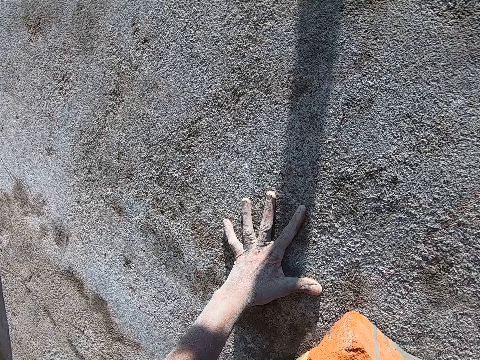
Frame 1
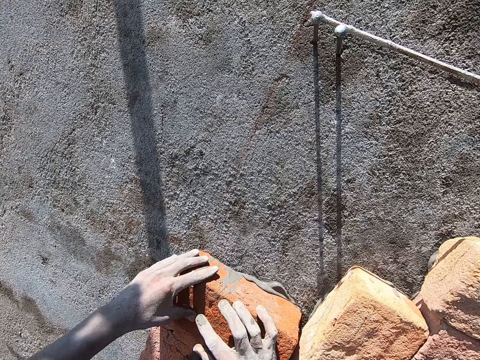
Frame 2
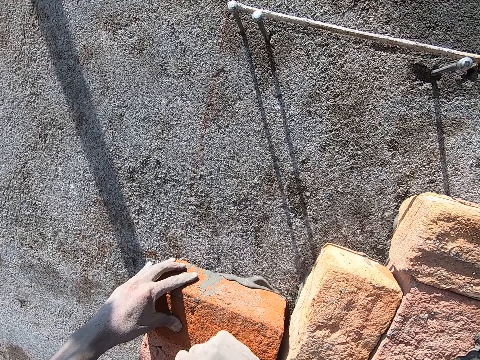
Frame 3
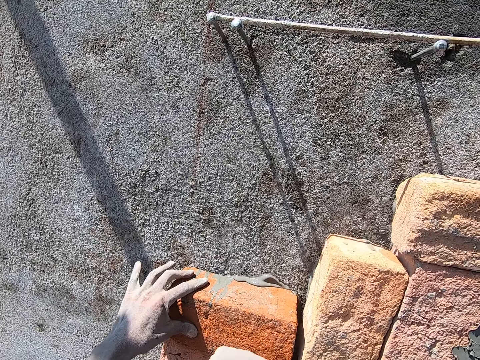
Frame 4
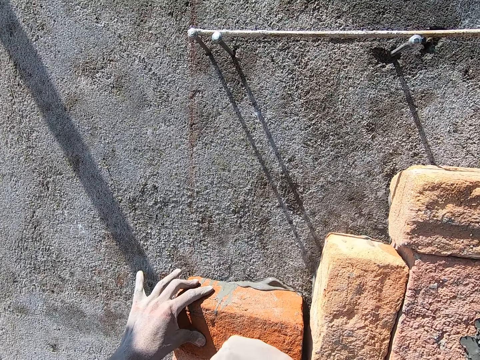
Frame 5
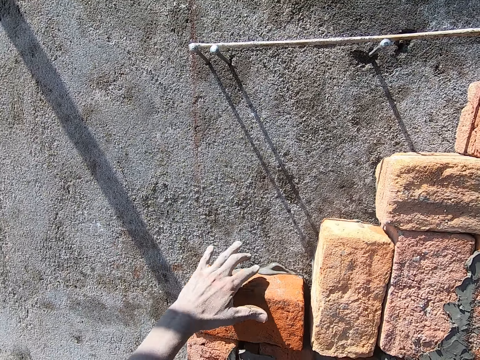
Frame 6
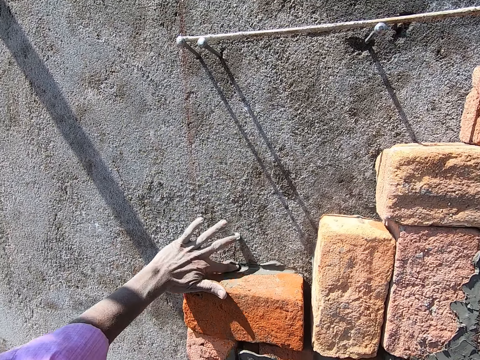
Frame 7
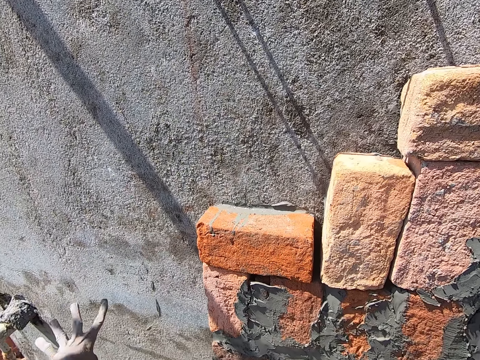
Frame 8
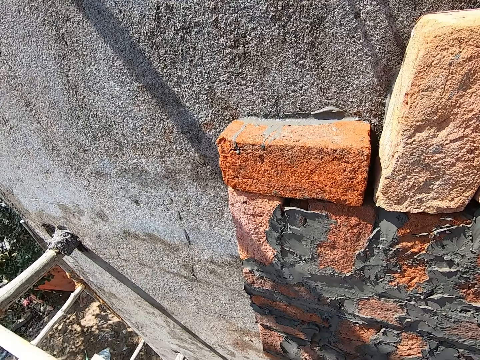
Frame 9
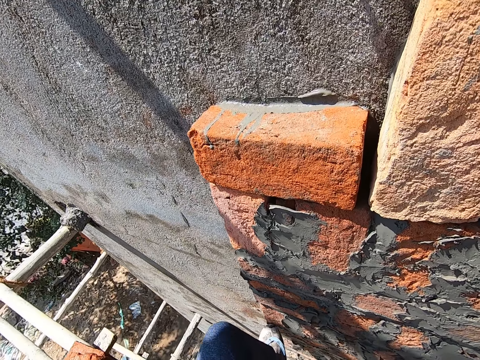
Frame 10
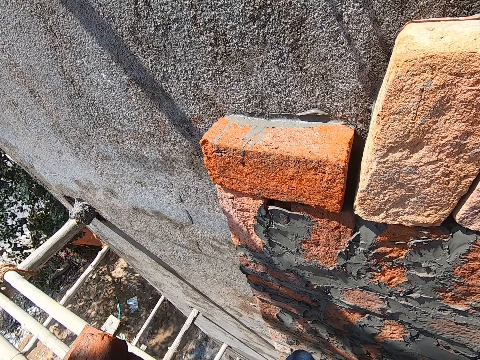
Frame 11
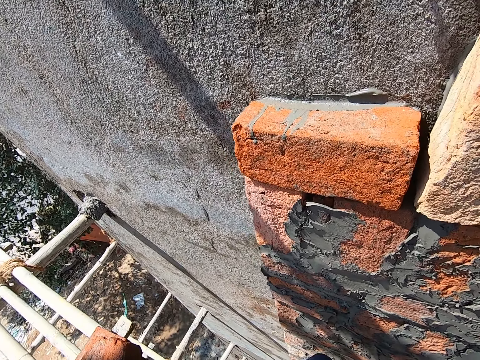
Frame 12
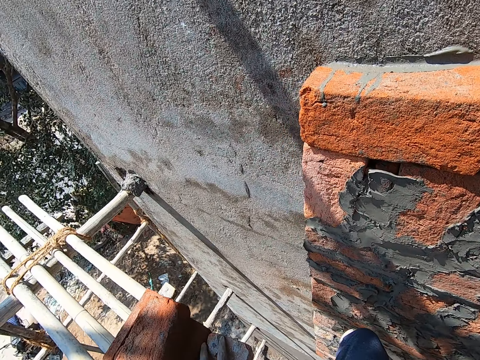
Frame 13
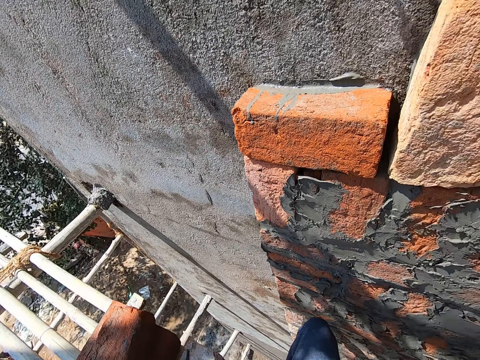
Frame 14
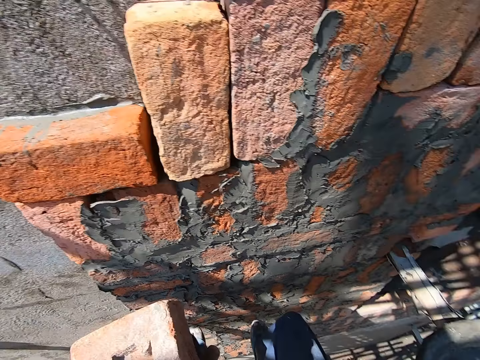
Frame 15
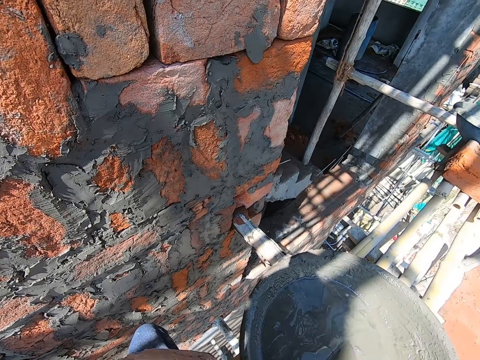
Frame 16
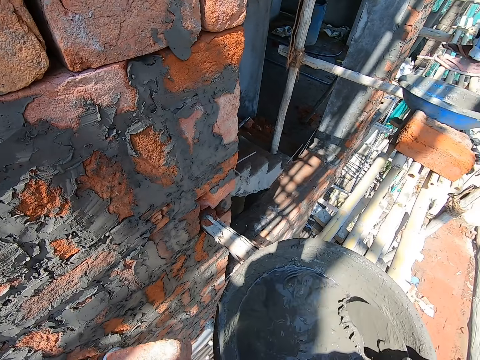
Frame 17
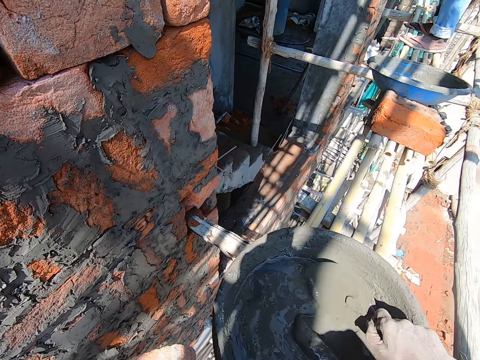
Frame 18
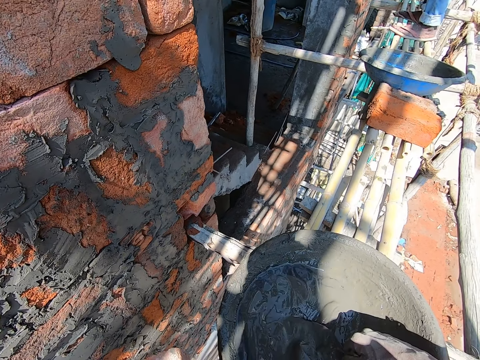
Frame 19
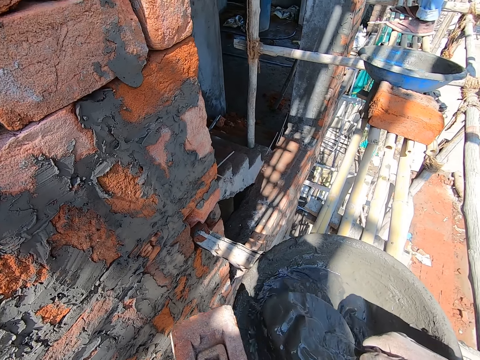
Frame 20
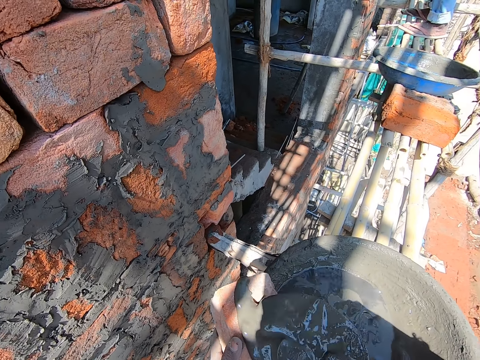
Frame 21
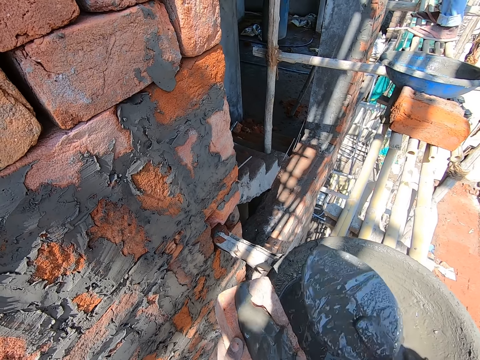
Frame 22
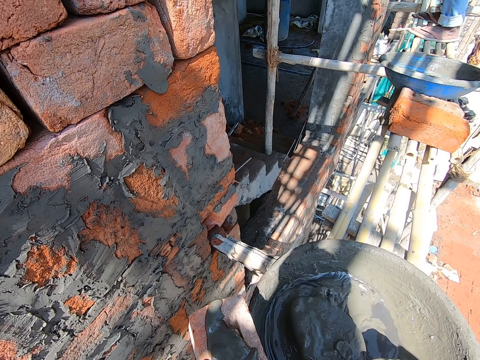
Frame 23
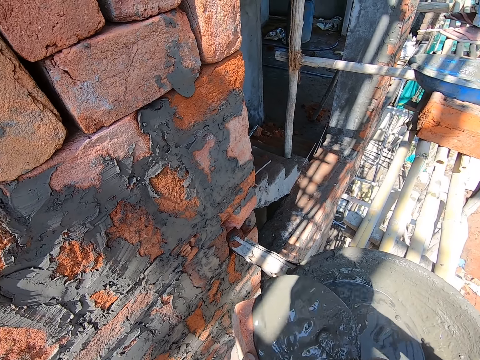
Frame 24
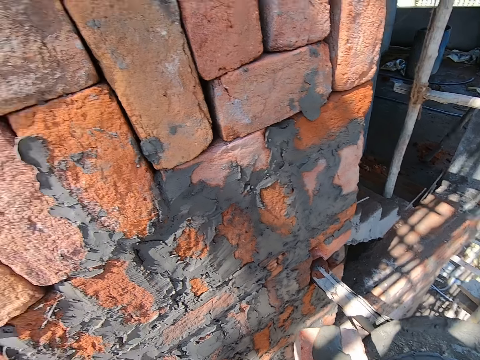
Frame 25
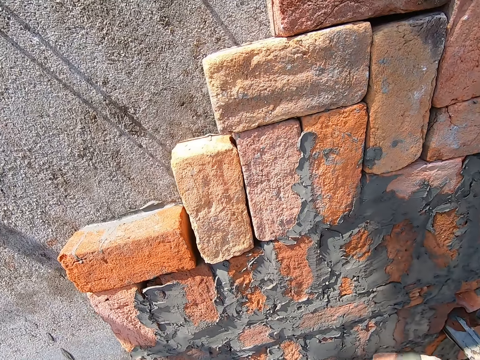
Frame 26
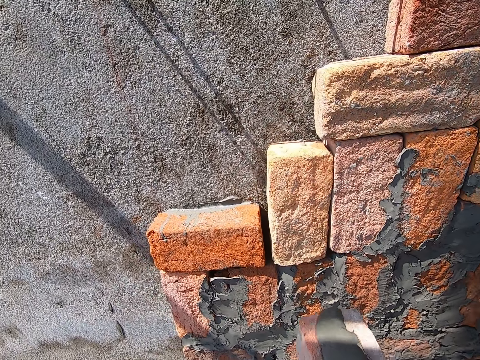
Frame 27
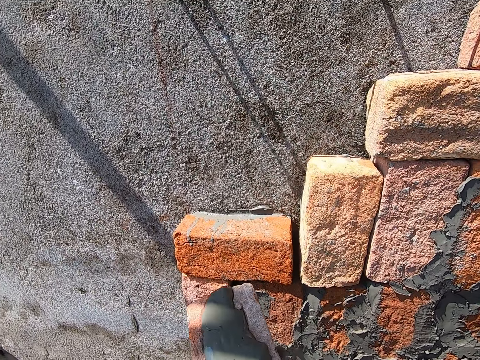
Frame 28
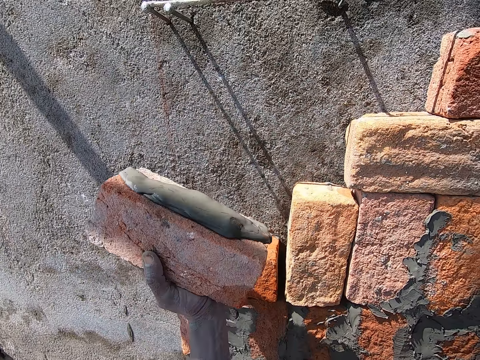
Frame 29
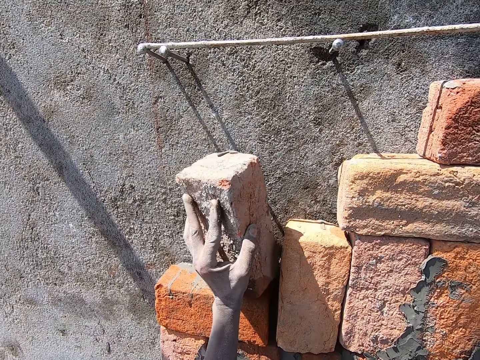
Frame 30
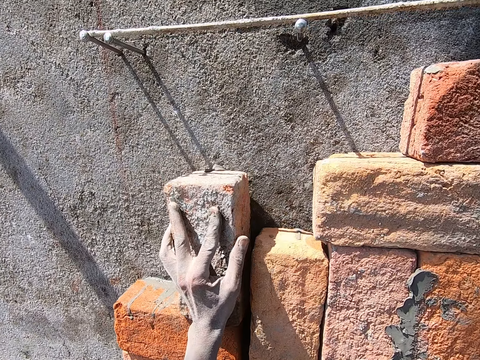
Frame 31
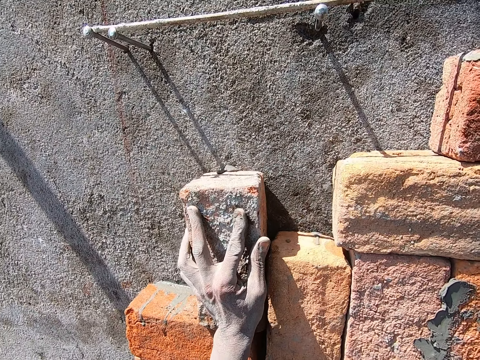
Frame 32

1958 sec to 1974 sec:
The camera wearer hits the brick to the wall with his right hand. He scrapes the mortar from the brick with his left hand. He picks a brick from the bamboo lift with his left hand. He stirs the mortar in the head pan with the hand trowel in his right hand. He takes some mortar from the head pan with the hand trowel in his right hand. He pours the mortar on the brick with the hand trowel in his right hand. He takes some mortar from the head pan with the hand trowel in his right hand. He pours the mortar on the brick with the hand trowel in his right hand. He places the brick to the wall with both hands.

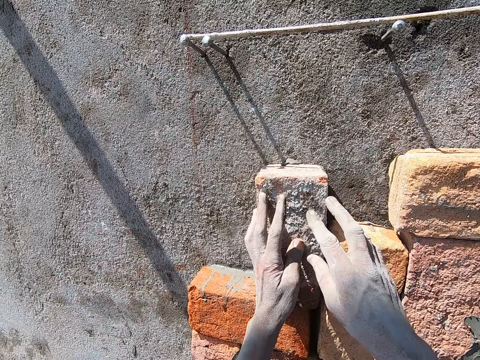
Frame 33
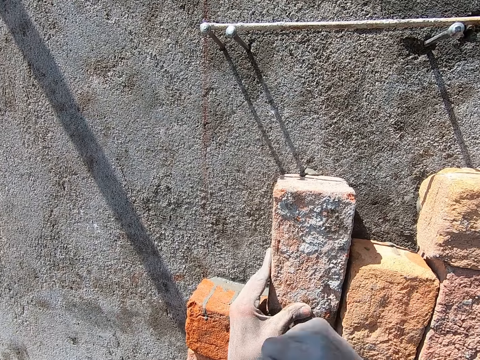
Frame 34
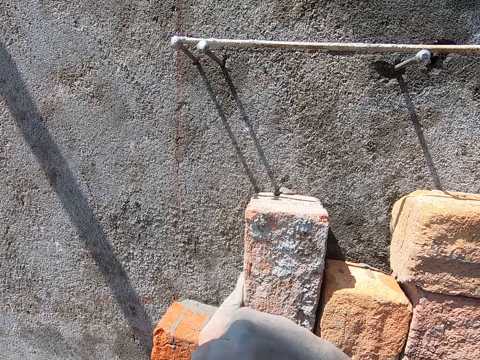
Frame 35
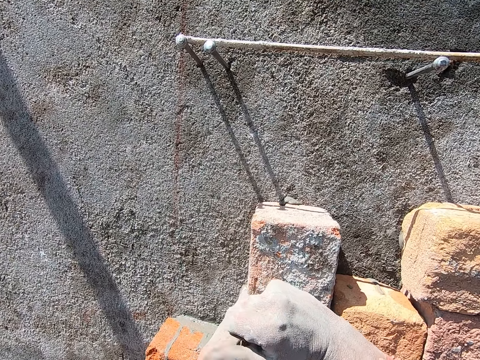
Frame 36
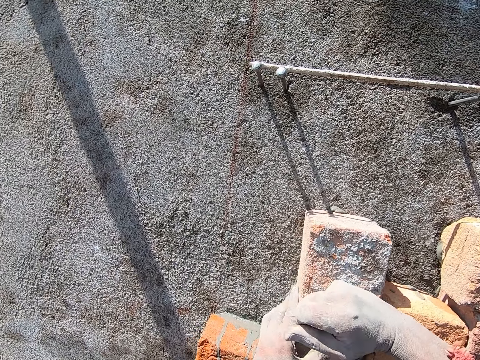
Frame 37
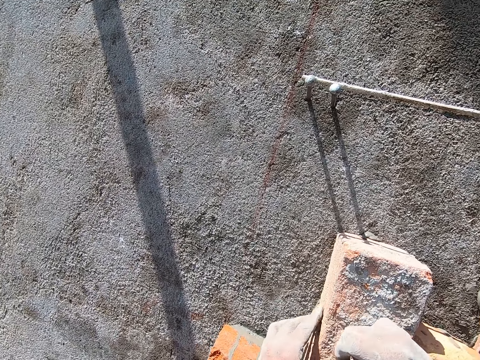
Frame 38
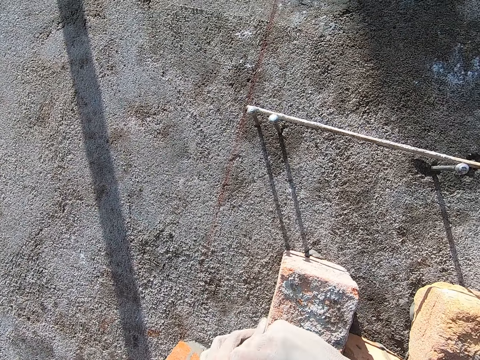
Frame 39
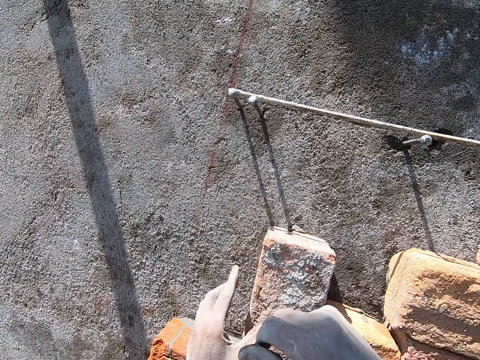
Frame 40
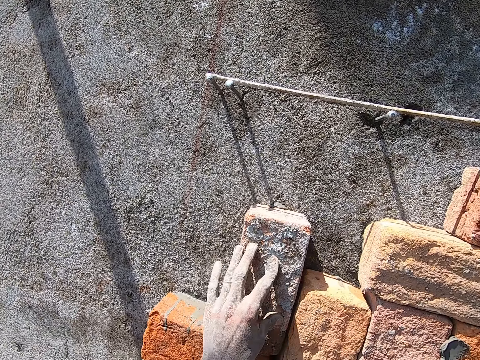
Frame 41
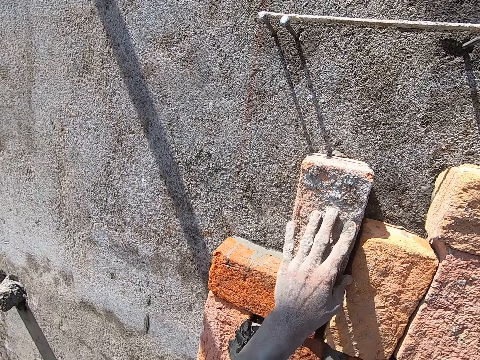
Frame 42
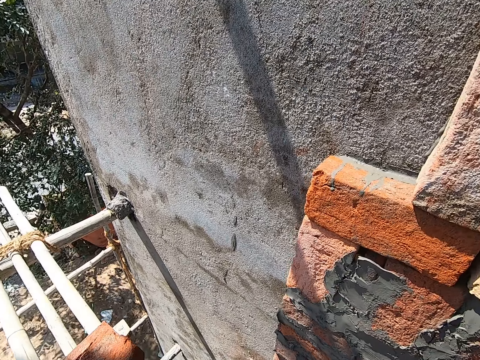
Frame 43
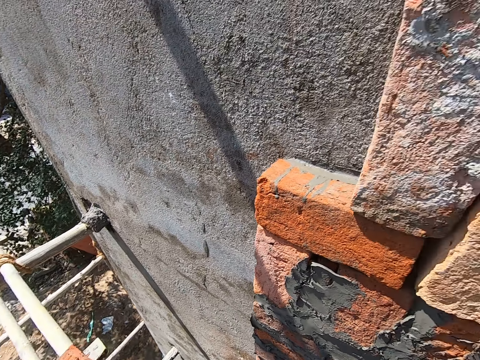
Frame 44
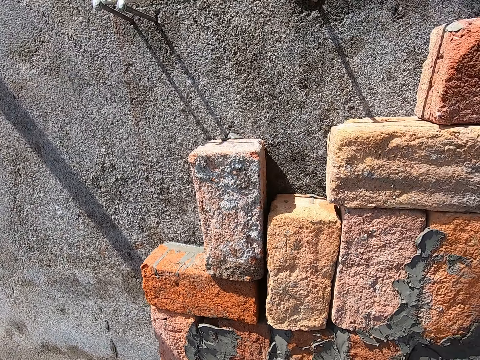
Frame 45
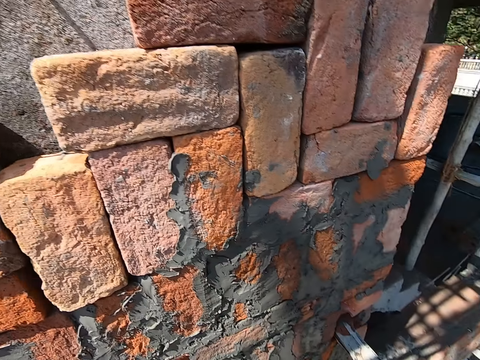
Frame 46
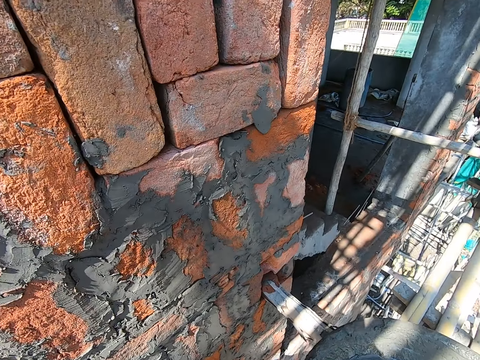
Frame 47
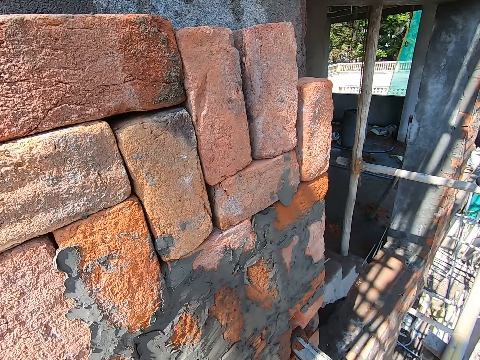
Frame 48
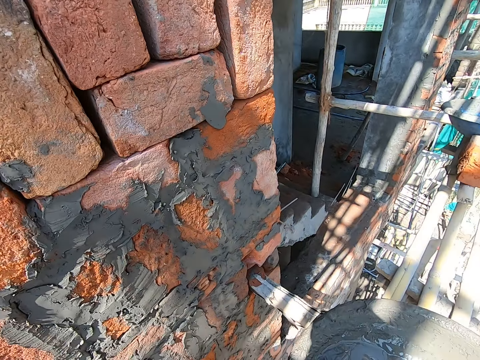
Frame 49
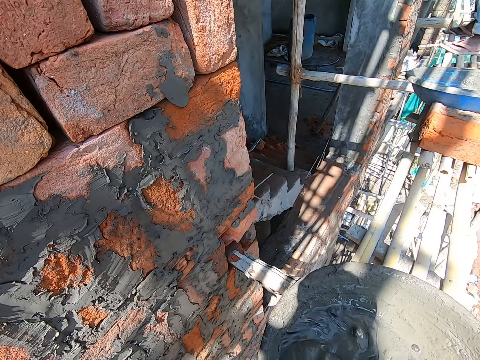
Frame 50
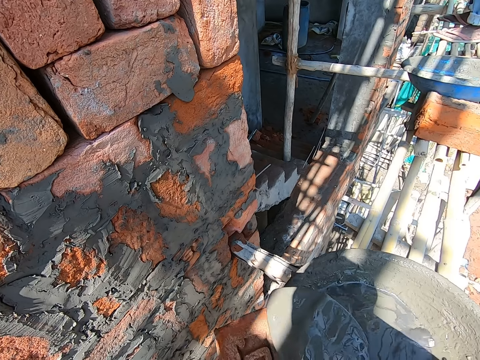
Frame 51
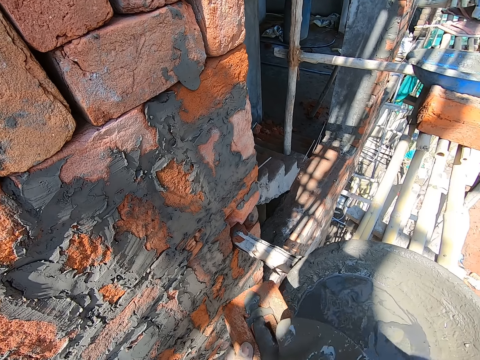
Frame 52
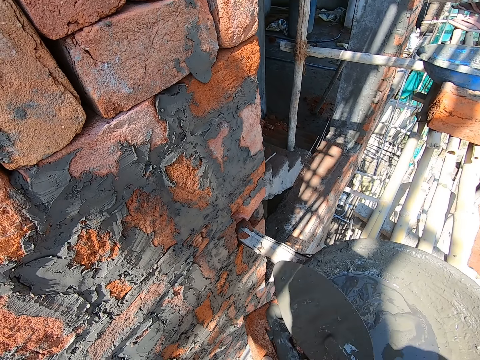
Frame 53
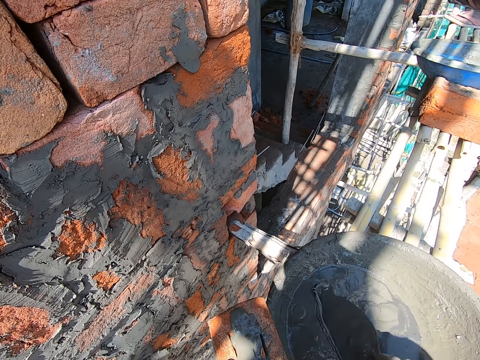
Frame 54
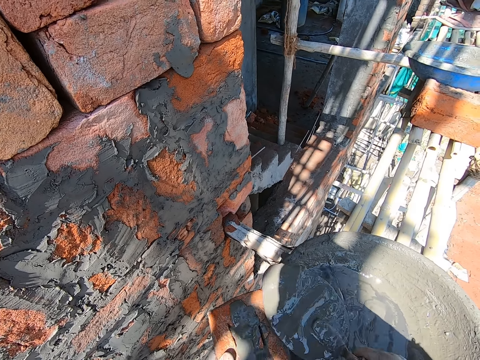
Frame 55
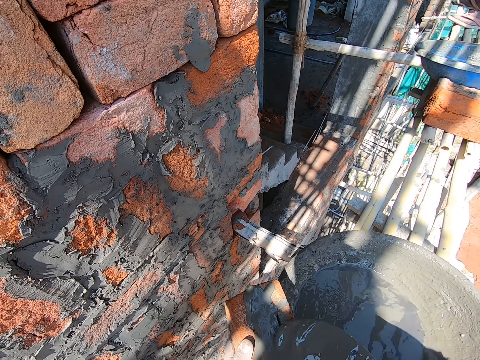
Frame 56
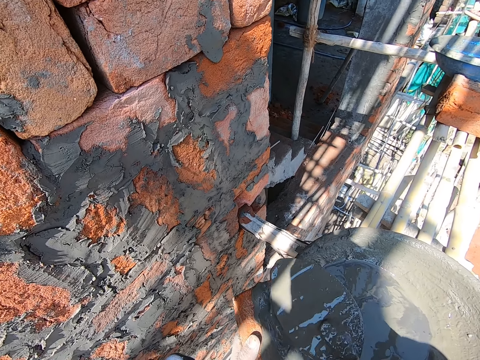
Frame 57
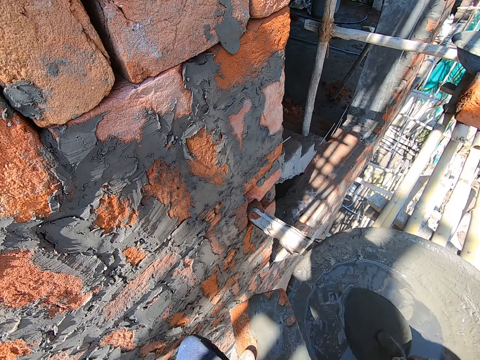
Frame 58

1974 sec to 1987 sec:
The camera wearer adjusts the brick to the wall with both hands. He hits the brick to the wall with his right hand. He picks a brick from the bricks on the bamboo lift with his left hand. He takes some mortar from the head pan with the hand trowel in his right hand. He pours the mortar on the brick with the hand trowel in his right hand. He takes some mortar from the head pan with the hand trowel in his right hand. He pours the mortar on the brick with the hand trowel in his right hand. He stirs the mortar in the head pan with the hand trowel in his right hand.
